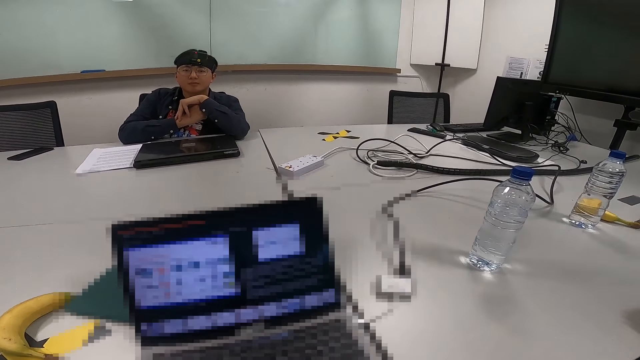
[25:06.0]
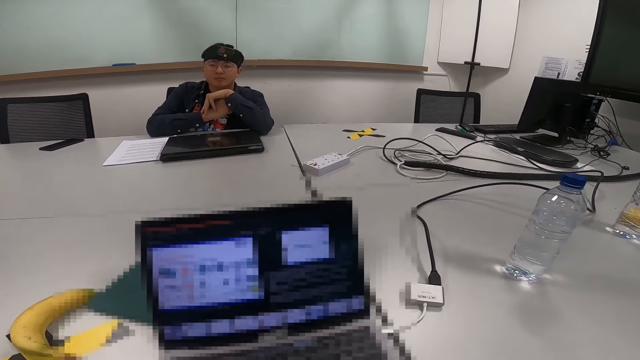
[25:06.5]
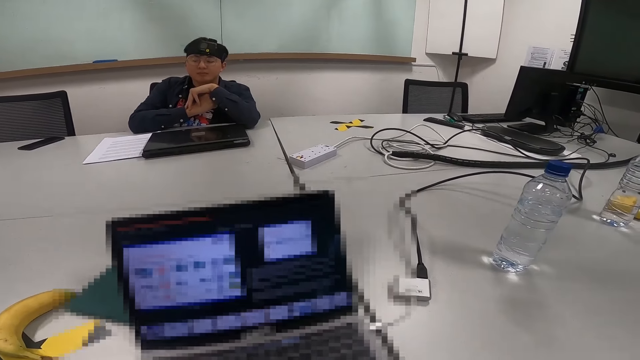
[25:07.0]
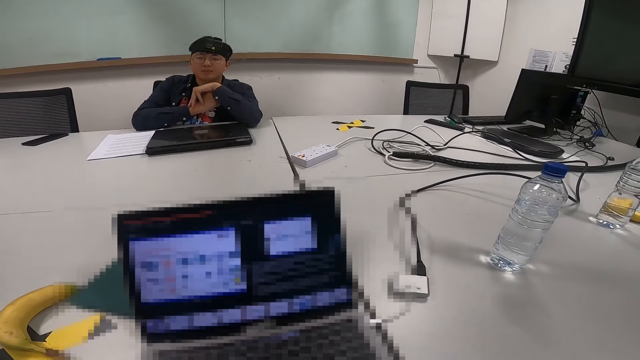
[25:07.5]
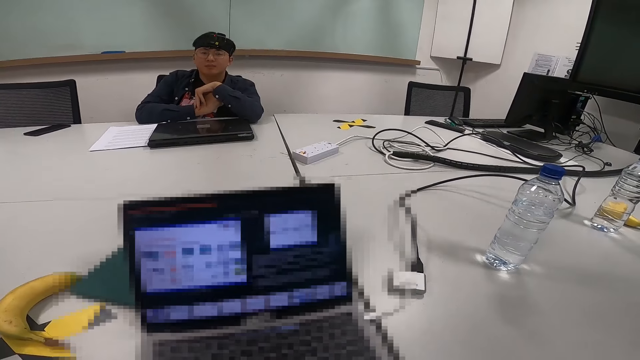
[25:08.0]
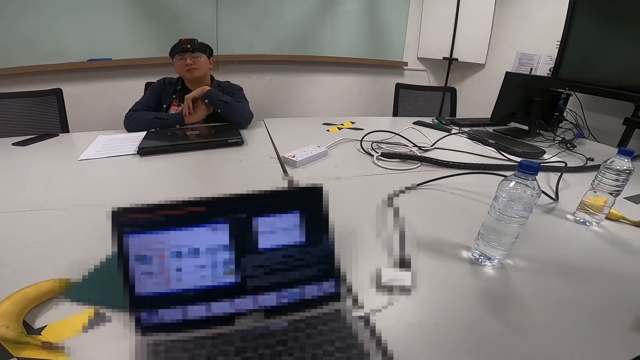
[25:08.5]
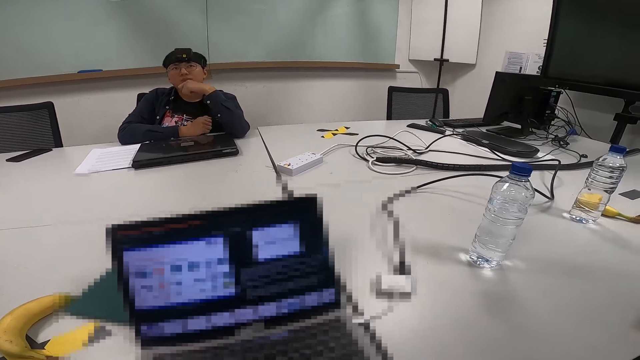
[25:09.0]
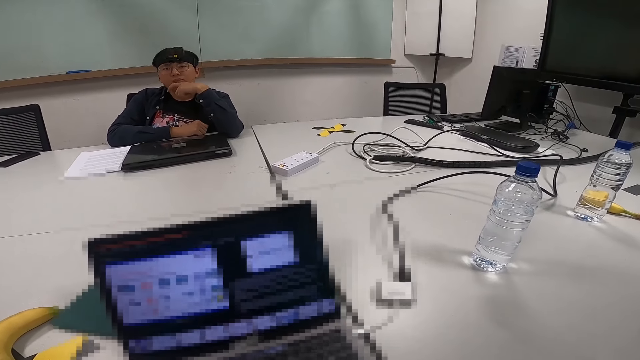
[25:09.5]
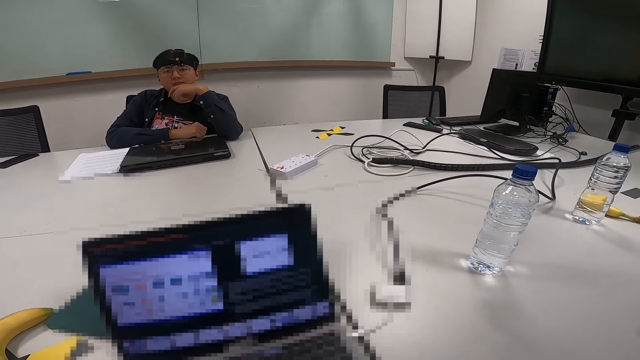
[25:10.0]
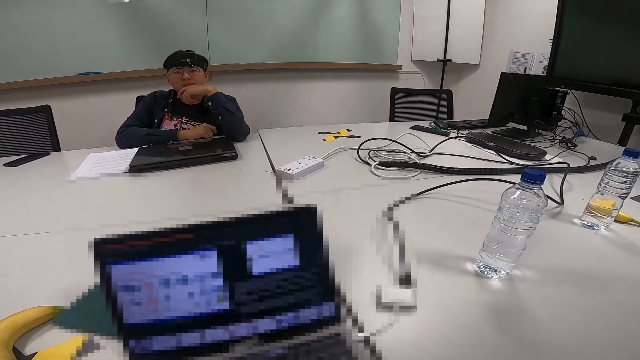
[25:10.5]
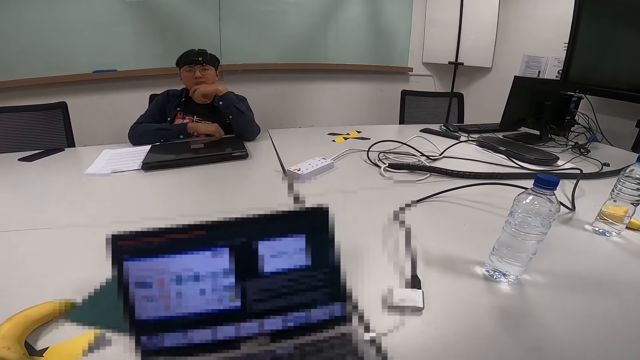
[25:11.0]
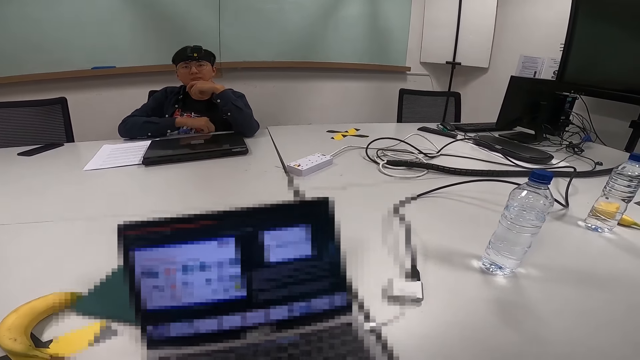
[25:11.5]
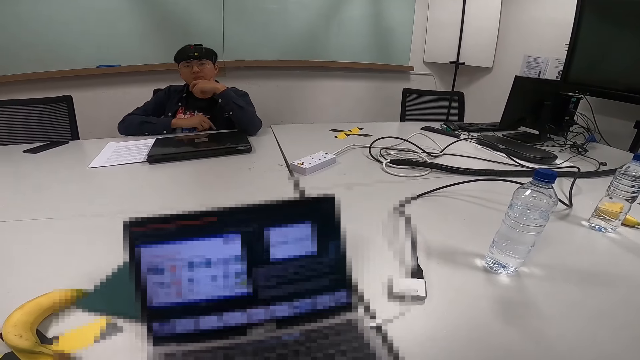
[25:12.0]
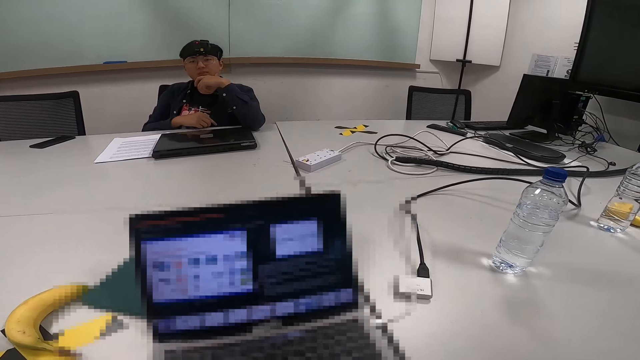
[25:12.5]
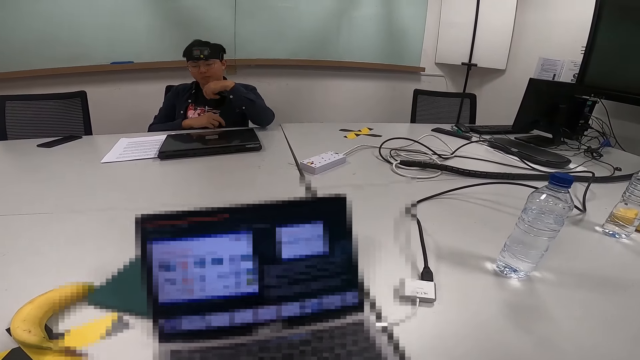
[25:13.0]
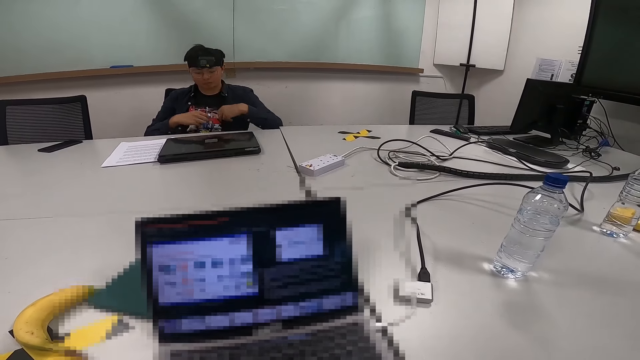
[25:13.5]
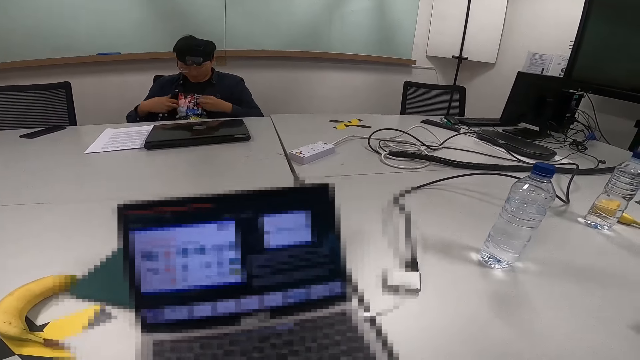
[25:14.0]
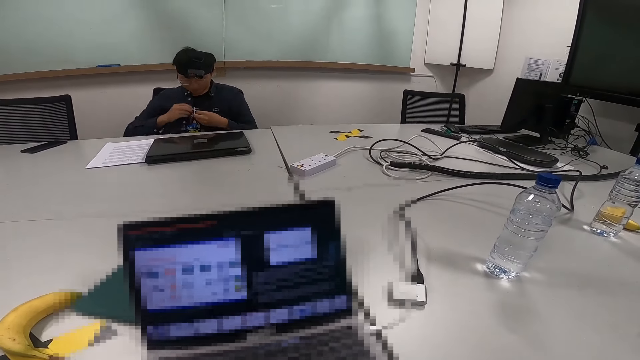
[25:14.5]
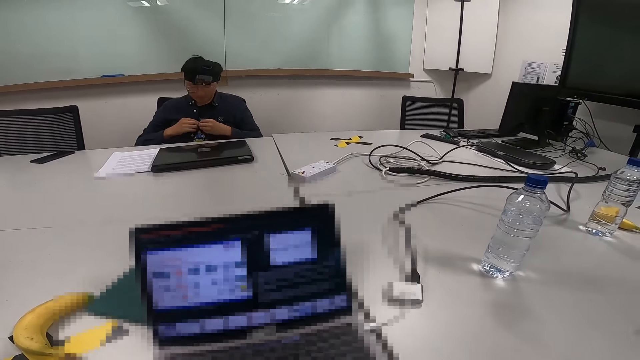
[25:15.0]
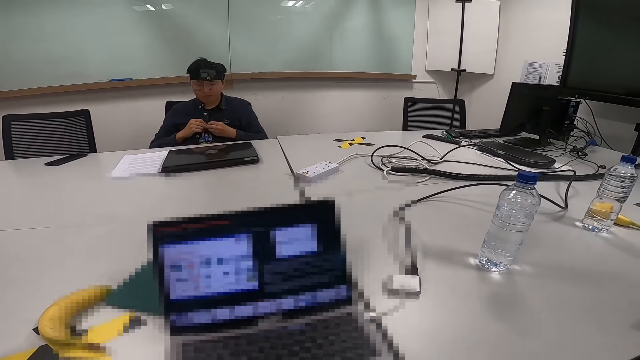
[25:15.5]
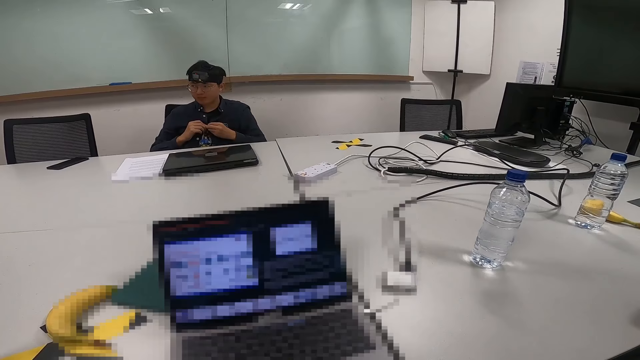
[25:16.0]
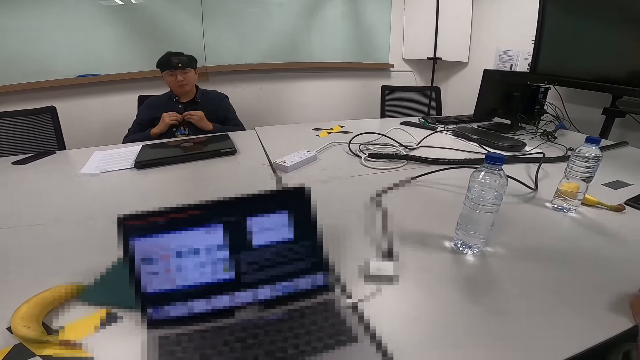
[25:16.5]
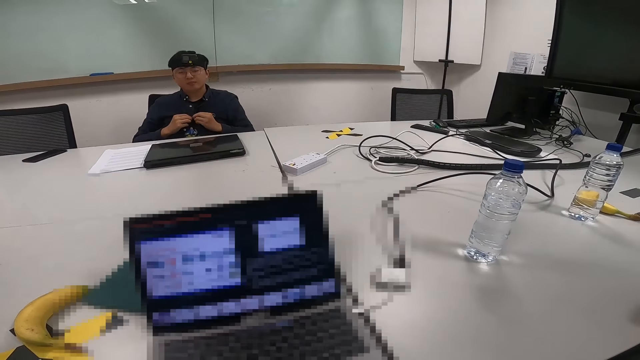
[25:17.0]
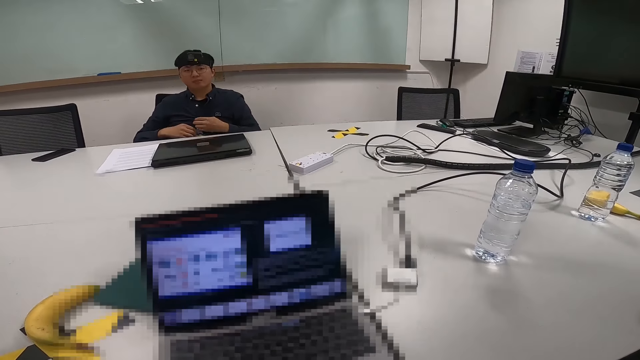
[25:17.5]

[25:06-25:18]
The camera wearer places his hands on the table. A man touches his mouth. The man buttons up the shirt.

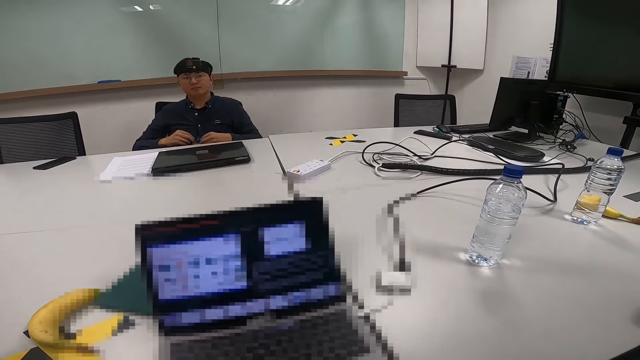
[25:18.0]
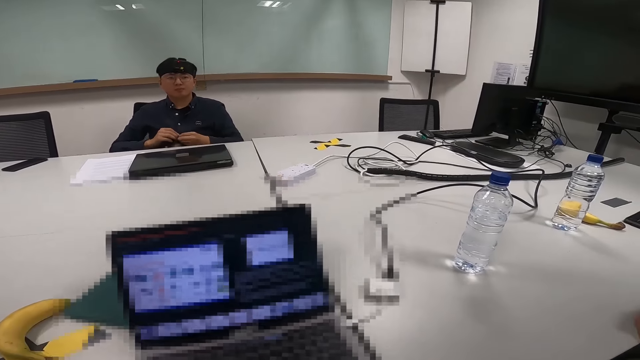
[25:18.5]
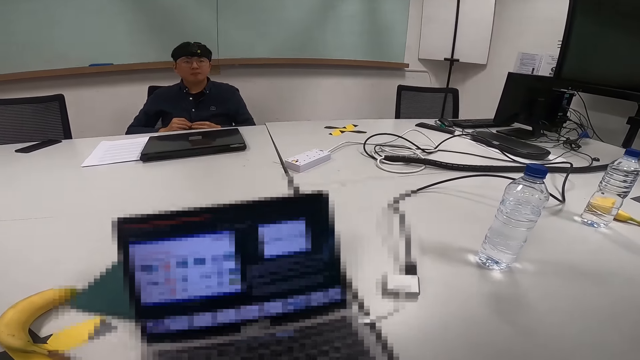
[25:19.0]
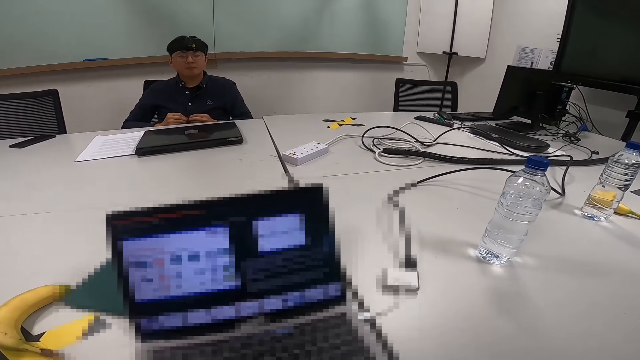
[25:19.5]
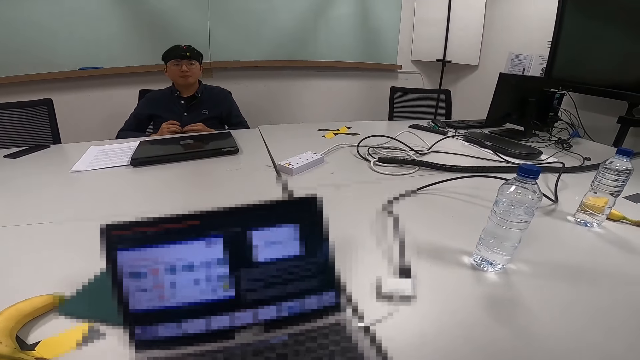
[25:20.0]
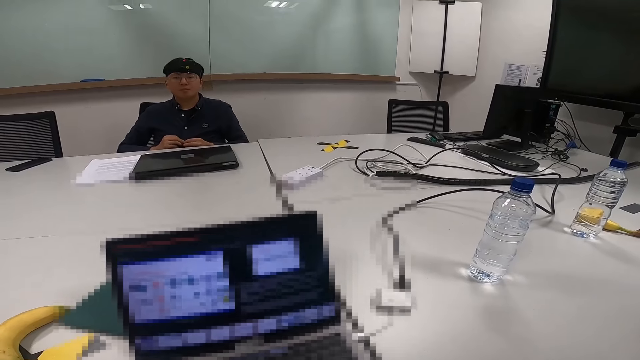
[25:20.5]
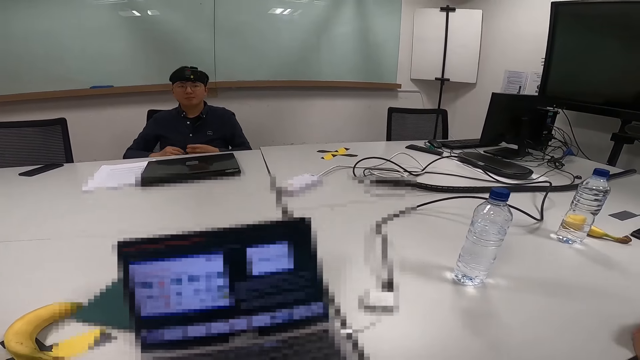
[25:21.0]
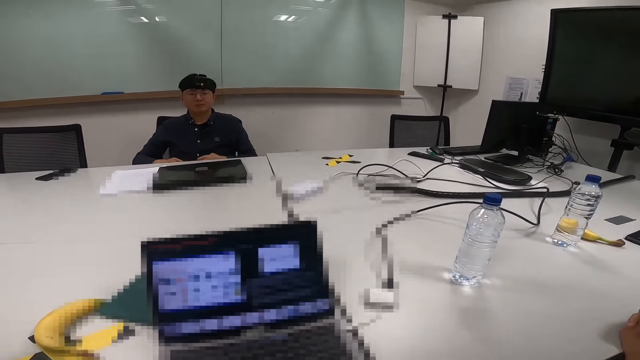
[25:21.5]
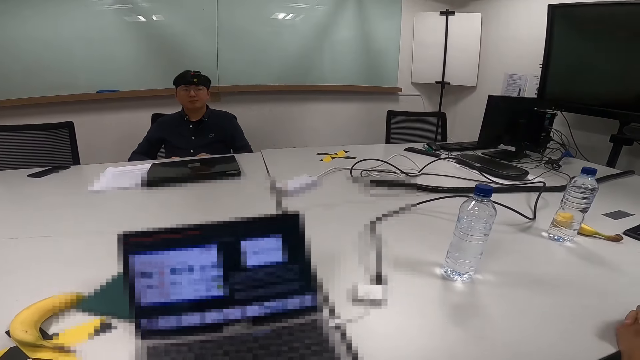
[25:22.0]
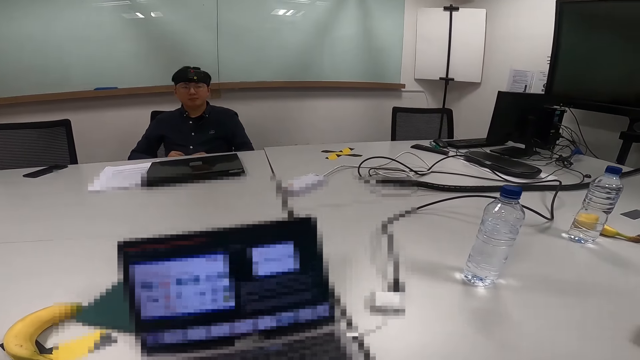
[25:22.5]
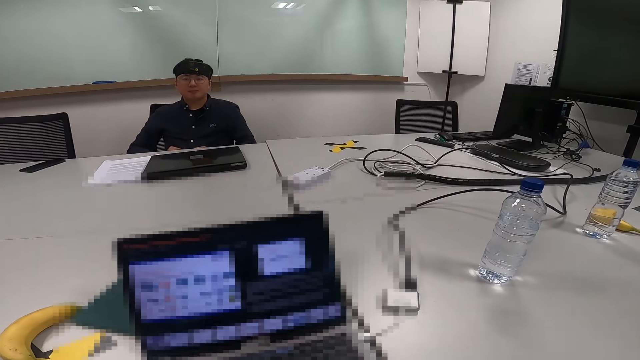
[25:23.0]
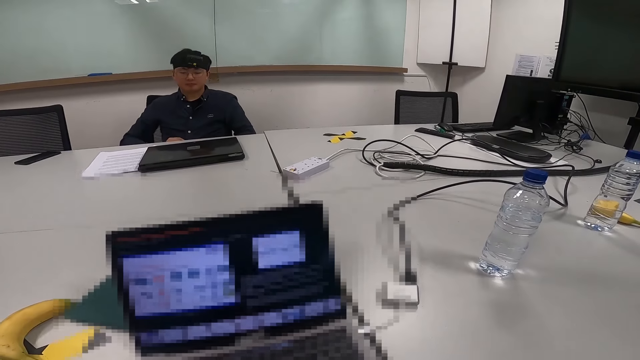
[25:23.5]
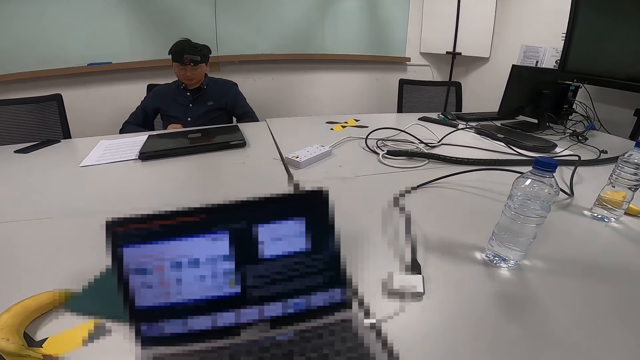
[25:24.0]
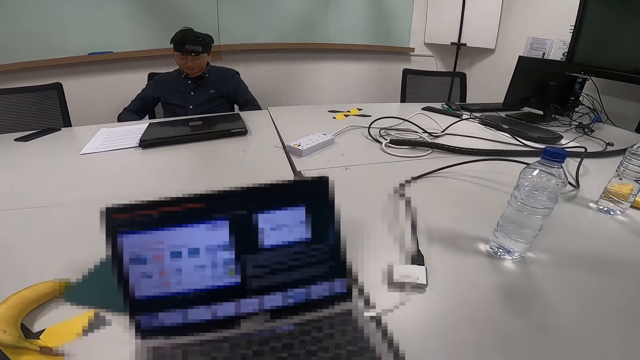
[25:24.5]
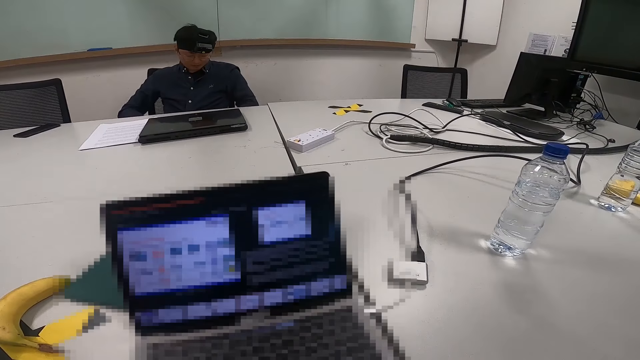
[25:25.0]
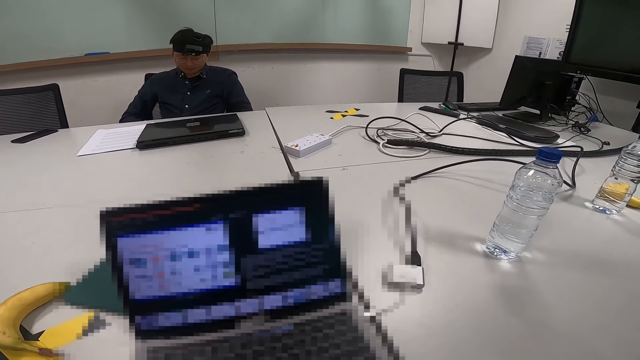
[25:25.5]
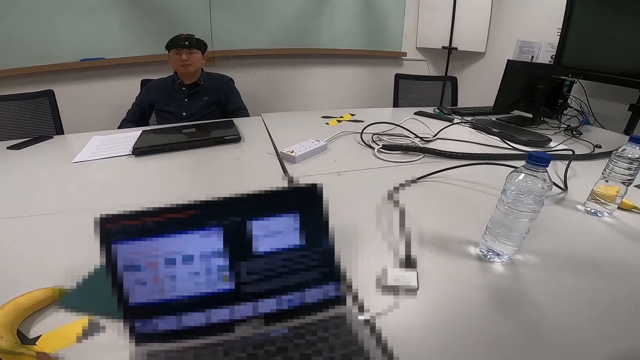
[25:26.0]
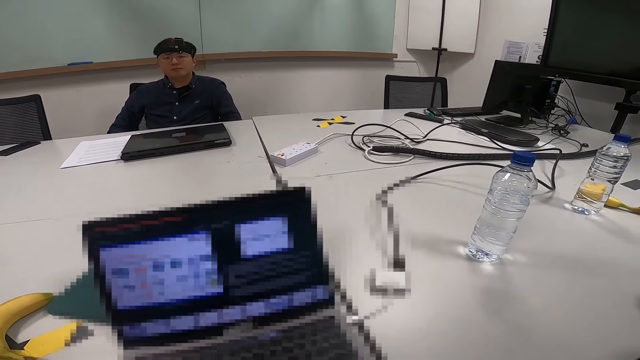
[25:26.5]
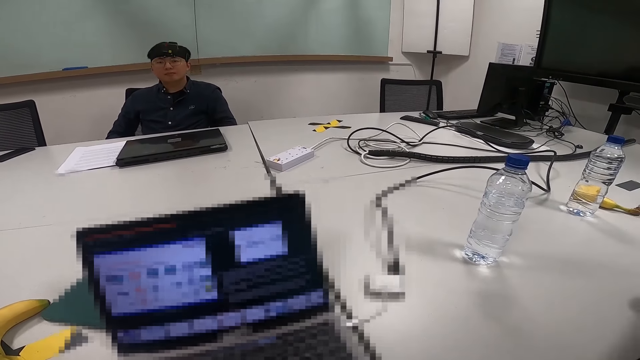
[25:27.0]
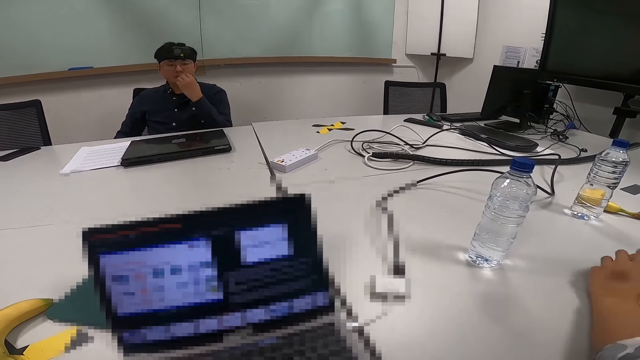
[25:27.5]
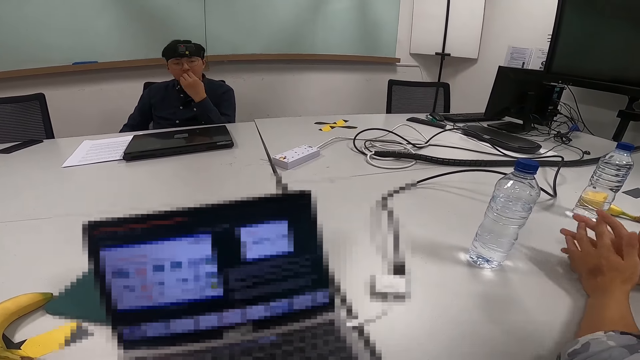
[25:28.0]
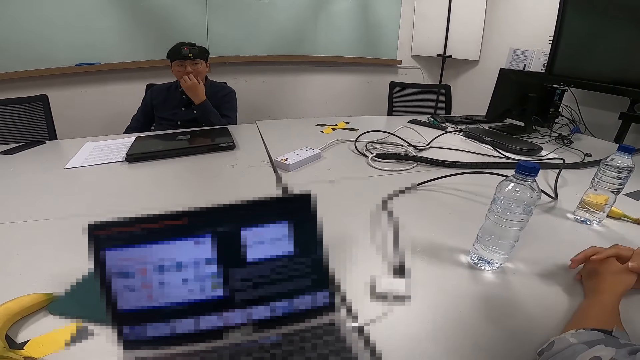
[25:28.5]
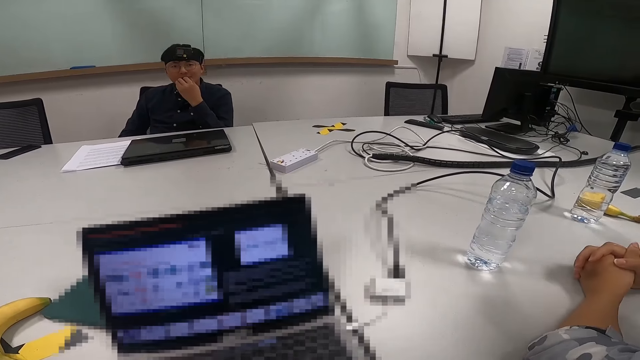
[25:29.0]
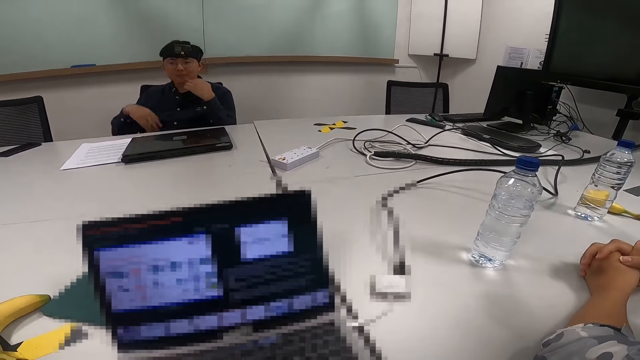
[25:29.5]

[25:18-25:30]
A man touches his mouth.
